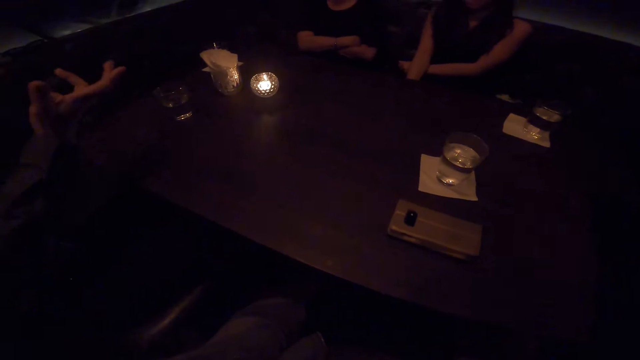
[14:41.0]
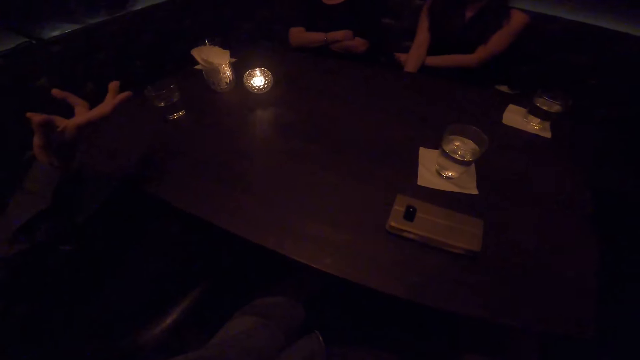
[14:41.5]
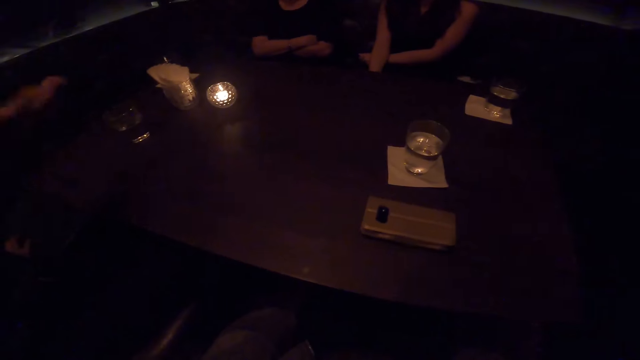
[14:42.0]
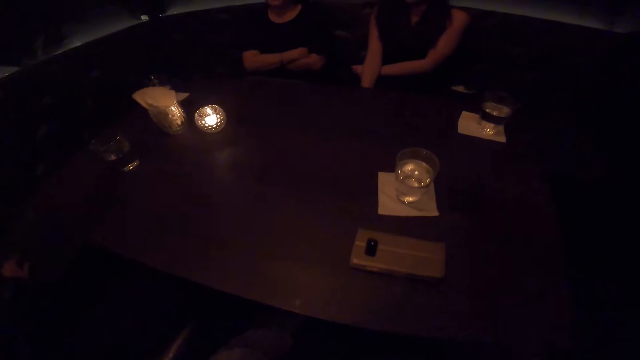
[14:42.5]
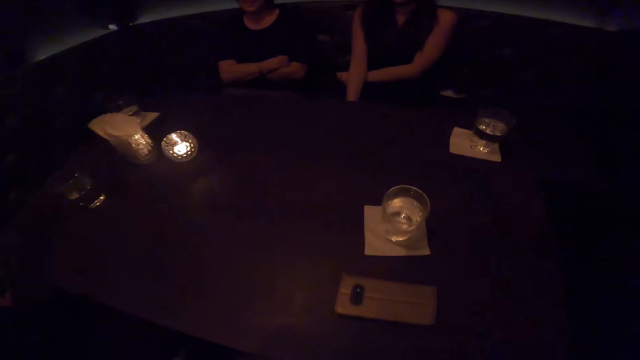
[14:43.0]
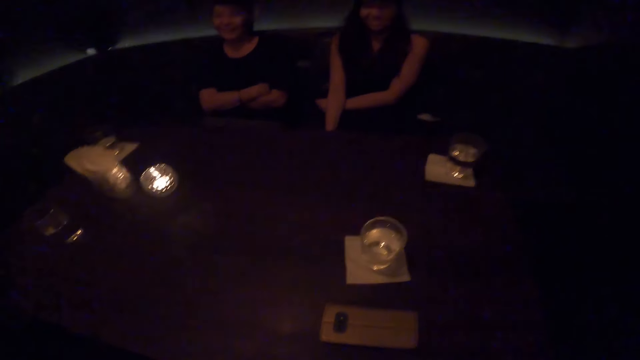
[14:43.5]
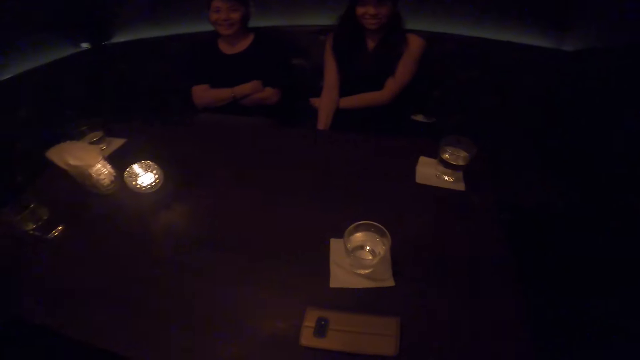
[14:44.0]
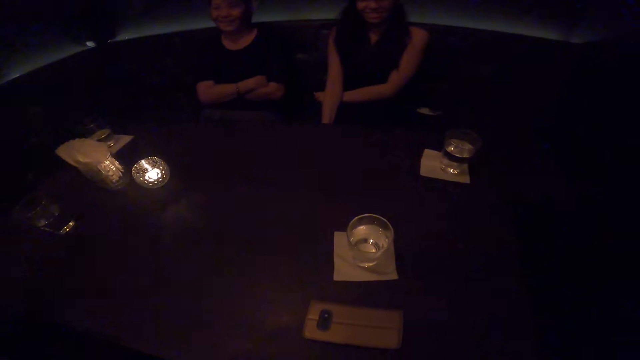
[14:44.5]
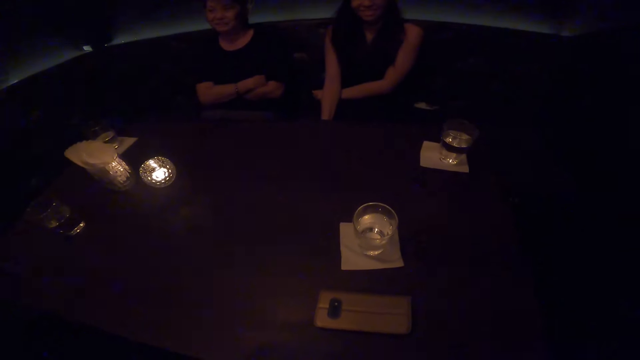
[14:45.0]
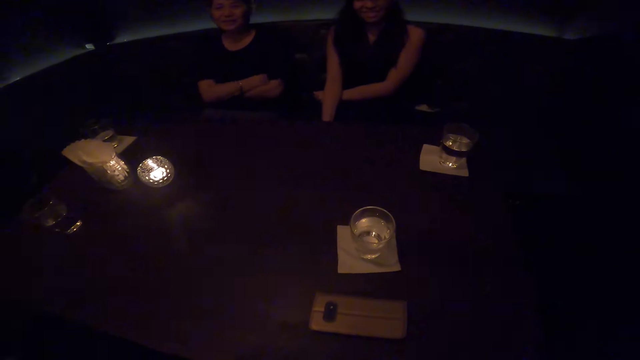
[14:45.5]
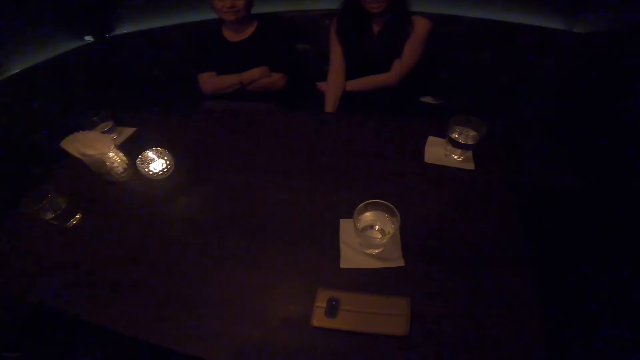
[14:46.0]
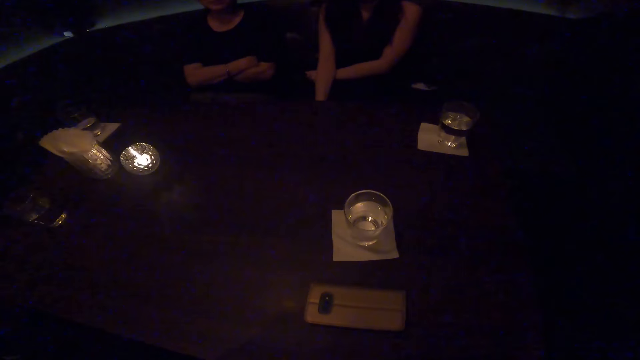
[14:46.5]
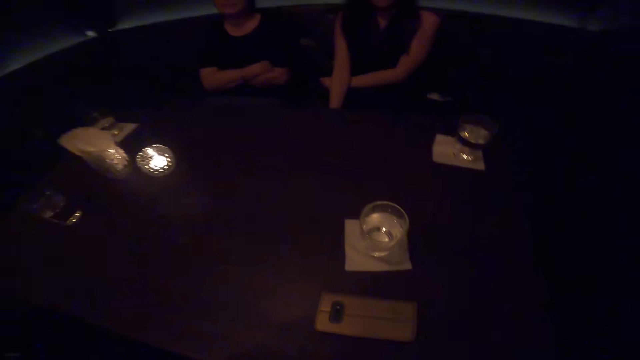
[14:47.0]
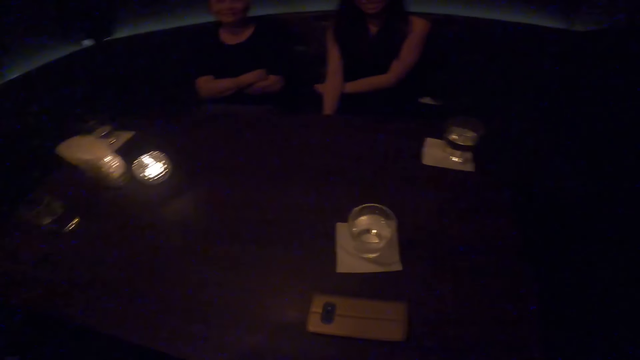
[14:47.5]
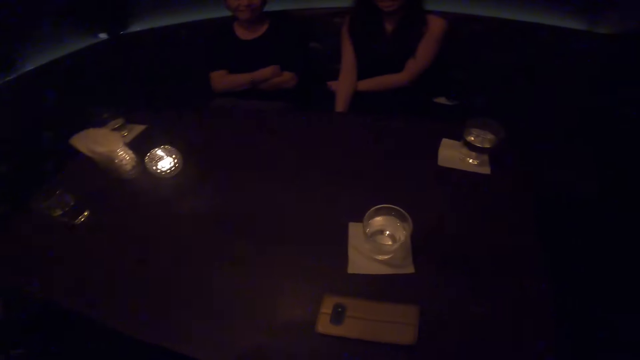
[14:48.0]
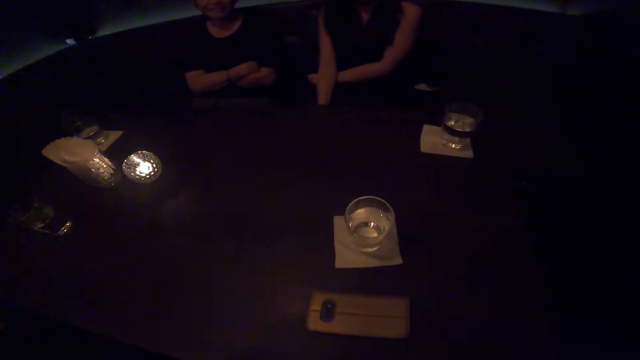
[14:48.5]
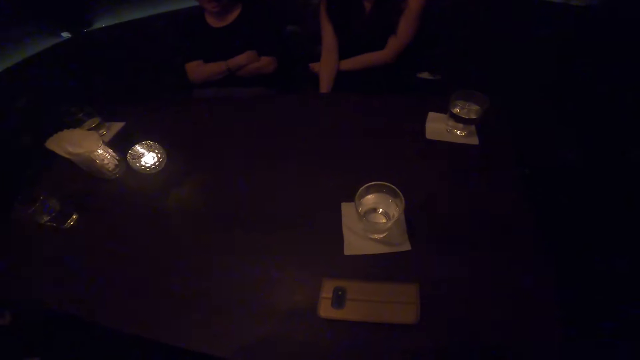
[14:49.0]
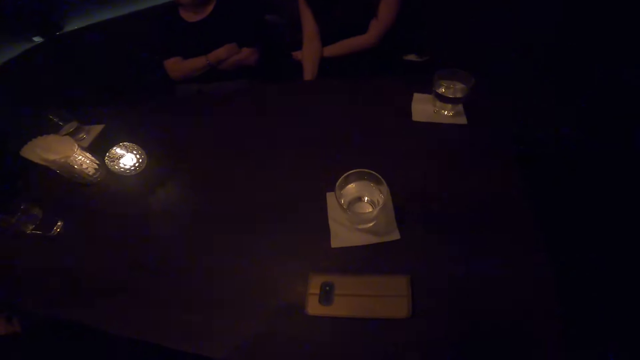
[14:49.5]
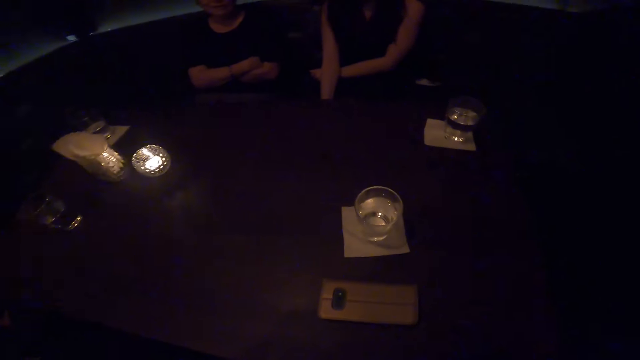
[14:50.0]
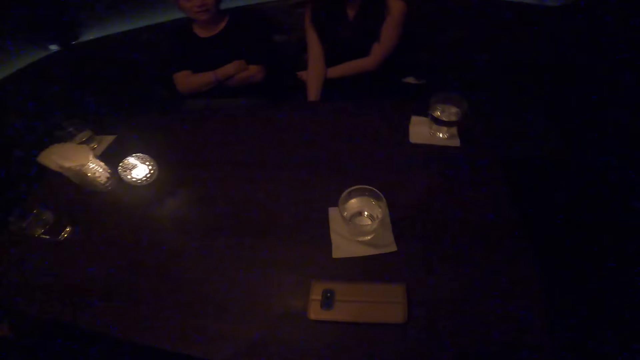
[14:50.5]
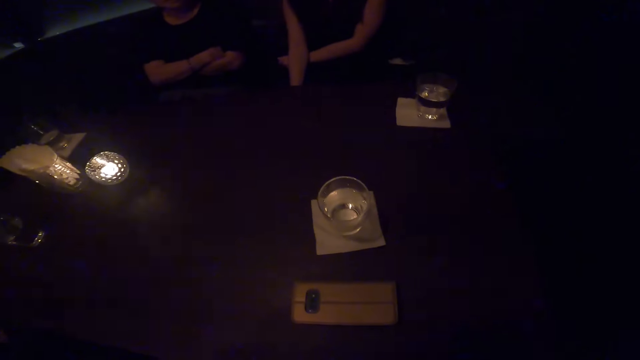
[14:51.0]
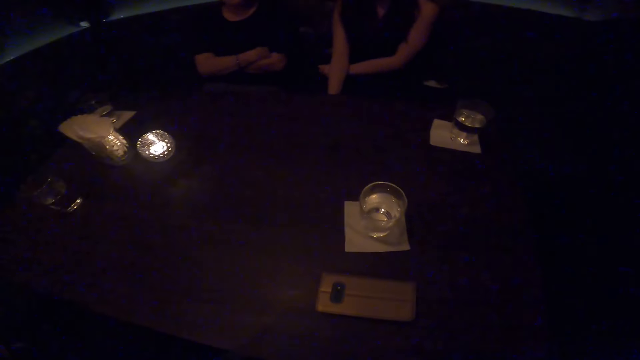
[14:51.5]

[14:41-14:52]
A person moves a hand. The camera wearer interacts with a man, a woman and another person.

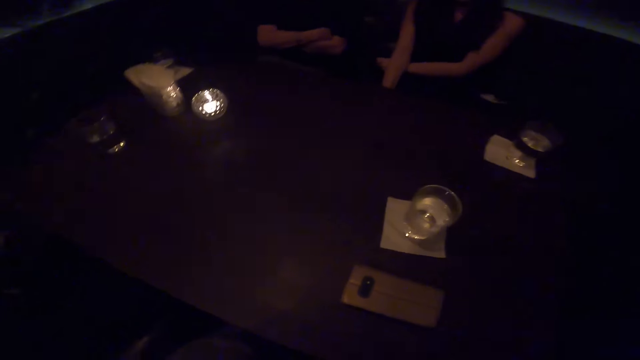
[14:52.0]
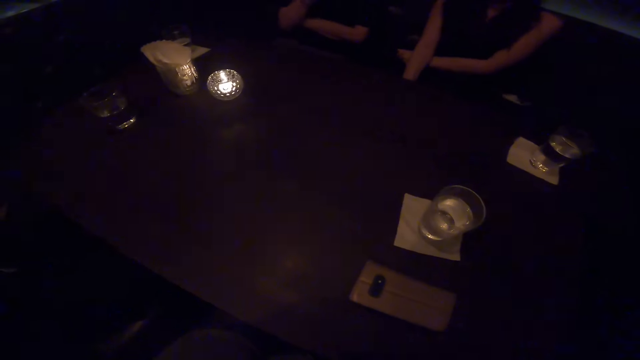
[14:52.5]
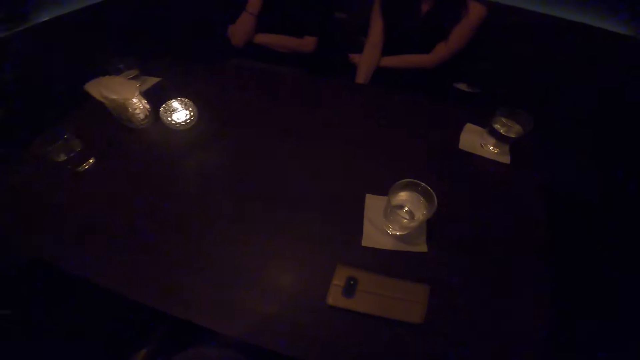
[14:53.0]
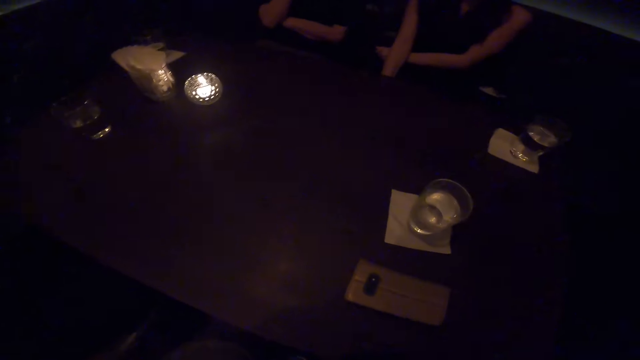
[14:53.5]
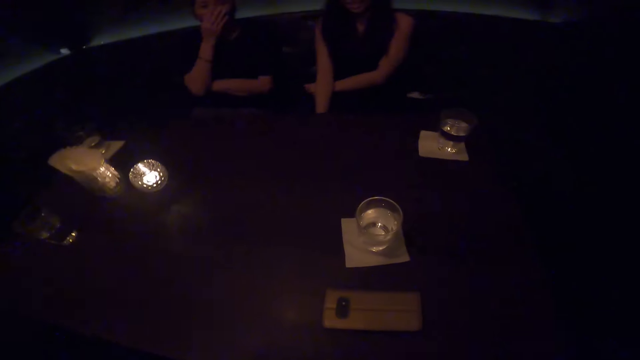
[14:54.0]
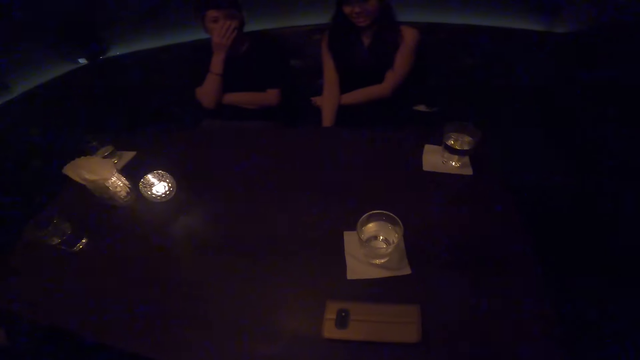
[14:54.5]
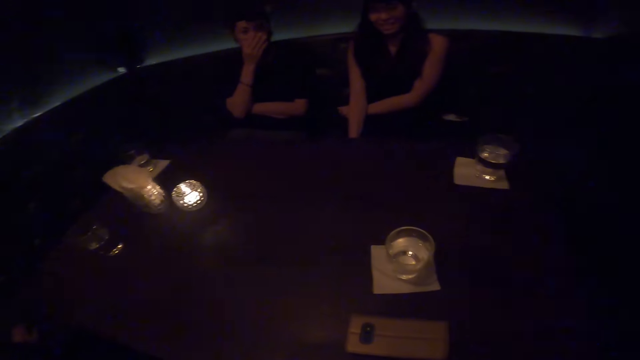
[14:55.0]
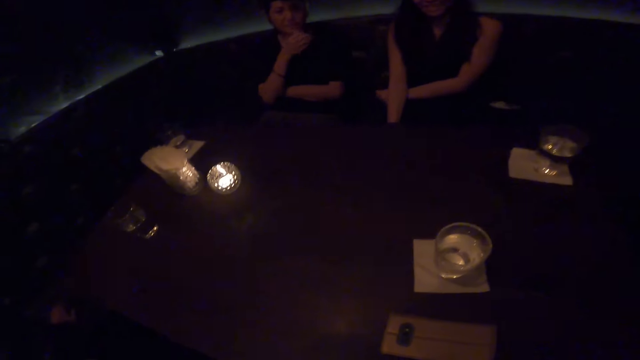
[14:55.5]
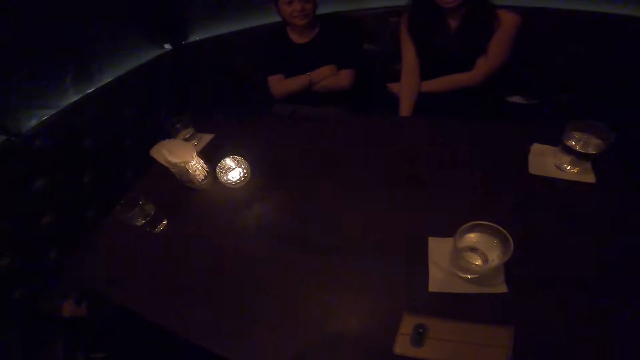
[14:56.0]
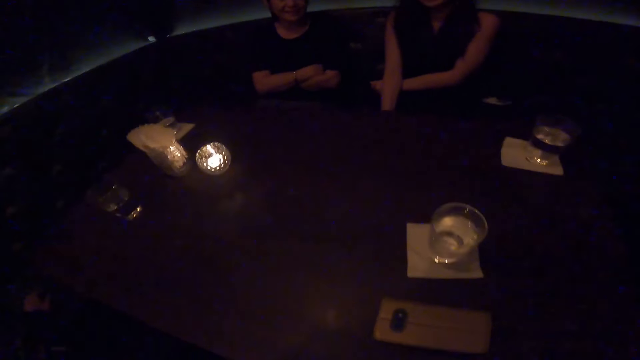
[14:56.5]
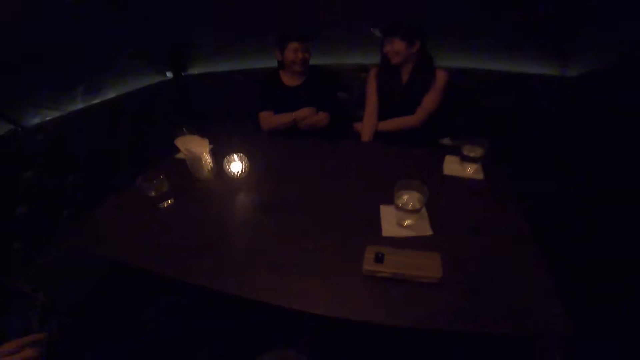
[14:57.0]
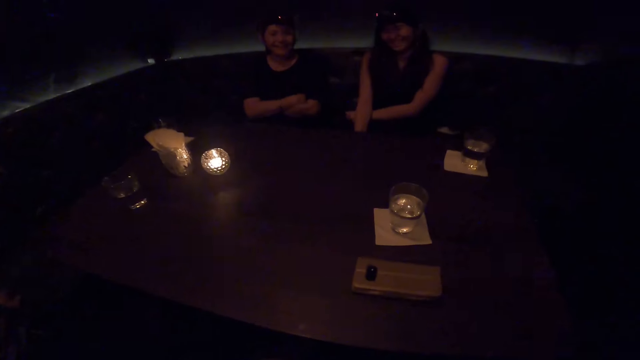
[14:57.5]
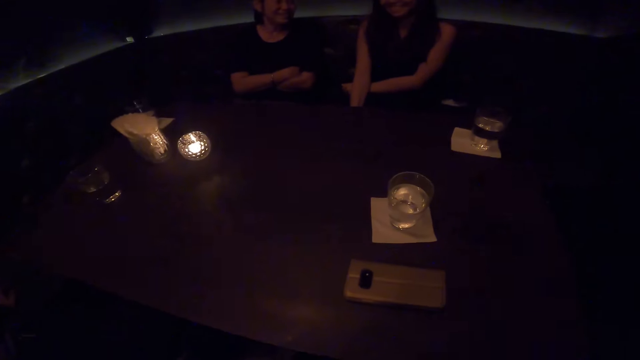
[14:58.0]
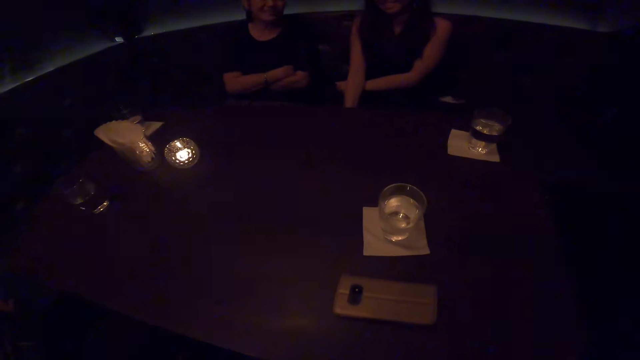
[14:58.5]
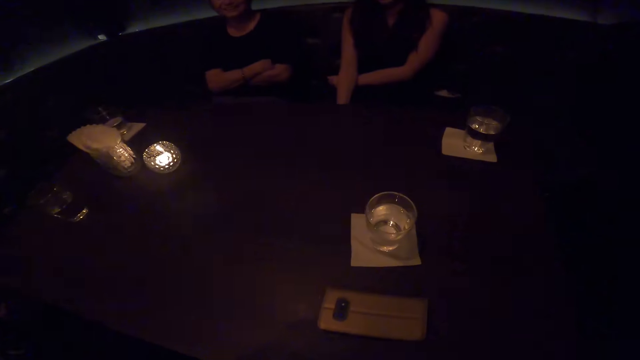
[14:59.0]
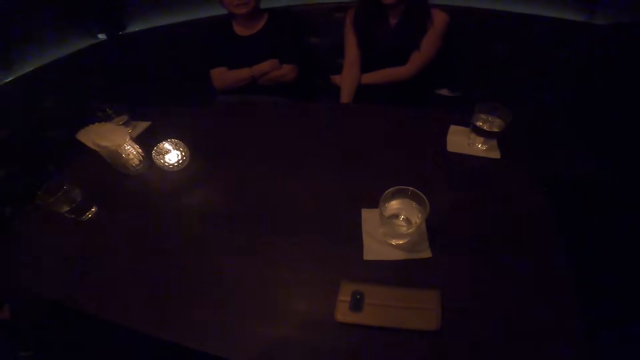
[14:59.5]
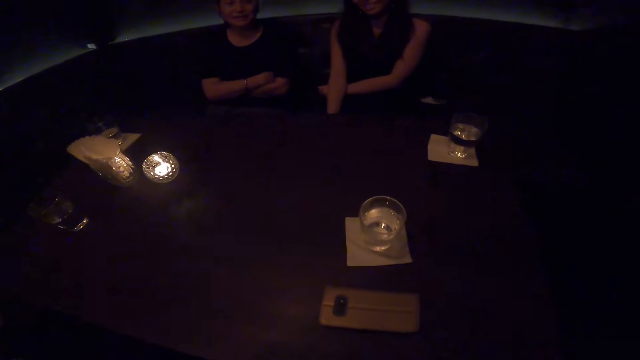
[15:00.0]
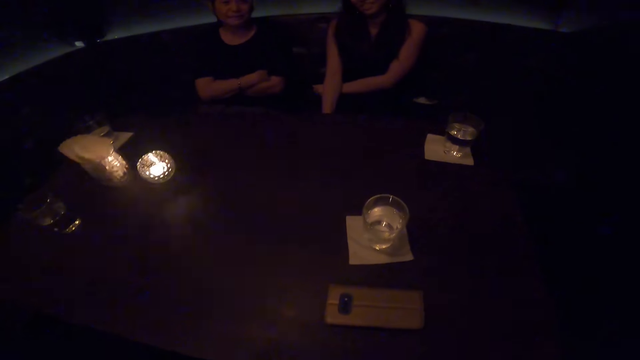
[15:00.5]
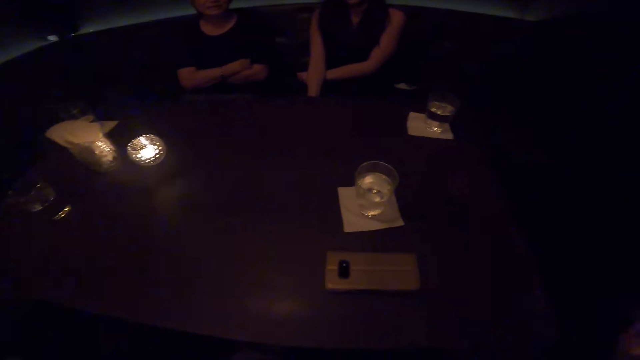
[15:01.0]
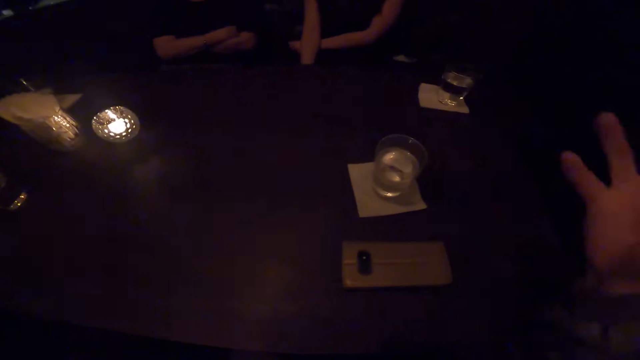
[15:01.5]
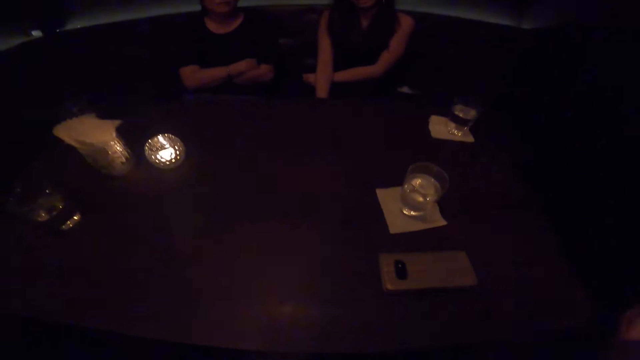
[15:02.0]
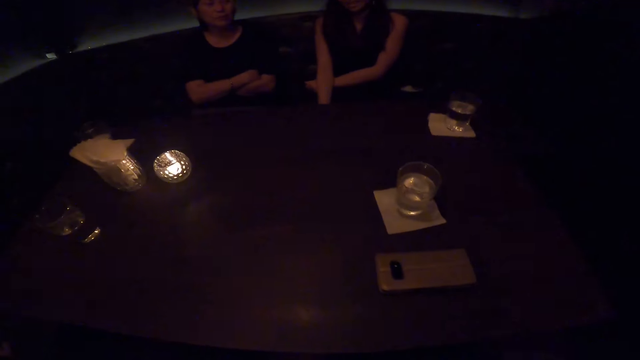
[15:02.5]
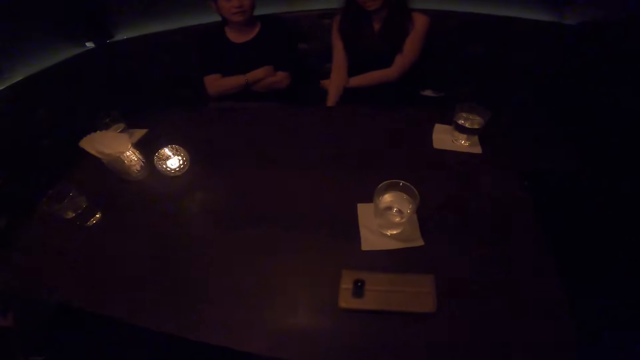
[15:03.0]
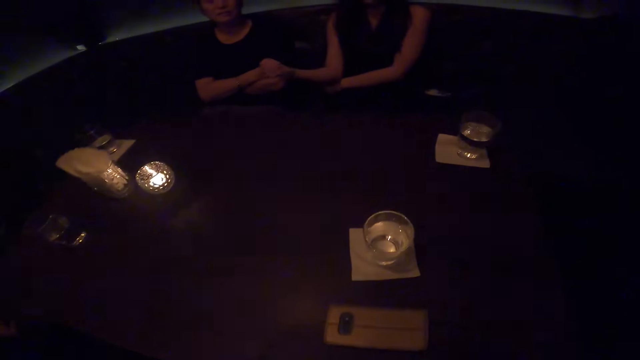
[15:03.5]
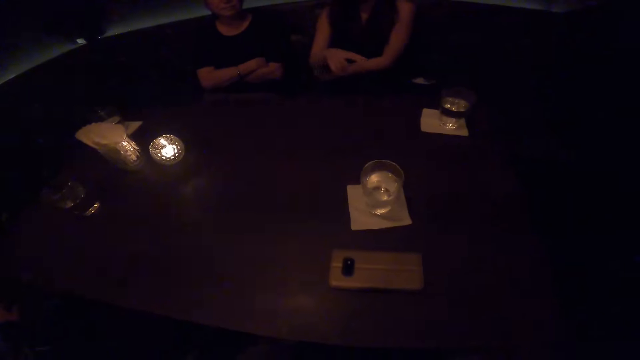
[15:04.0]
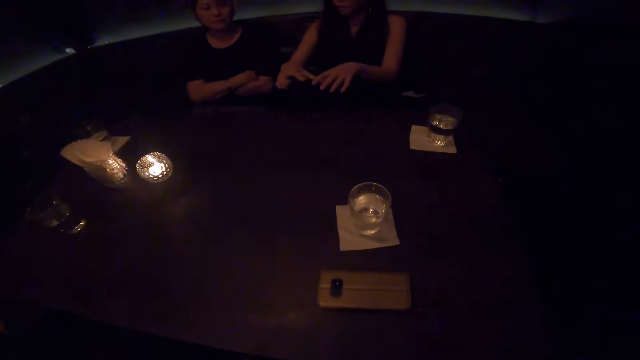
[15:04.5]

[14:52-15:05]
A person covers their mouth. The camera wearer looks at the person and another person. The other person laughs. The first person talks to the camera wearer. The camera wearer moves their hand.
